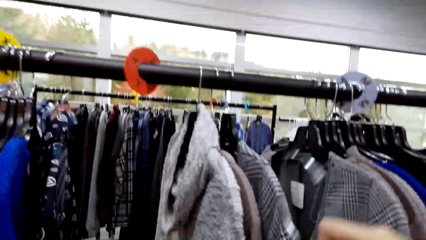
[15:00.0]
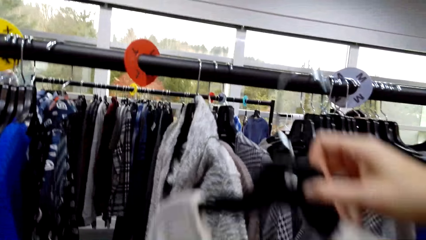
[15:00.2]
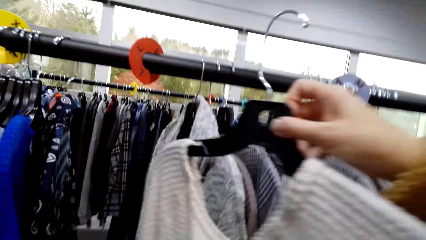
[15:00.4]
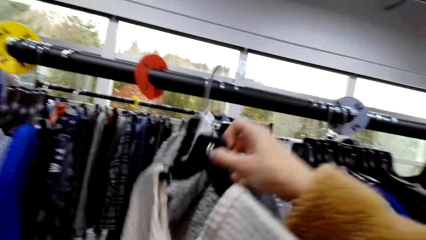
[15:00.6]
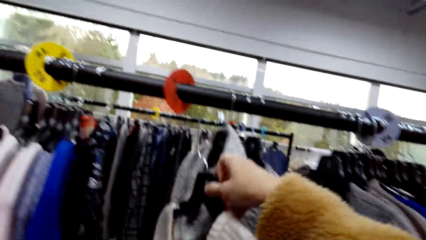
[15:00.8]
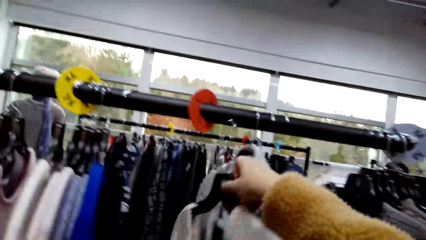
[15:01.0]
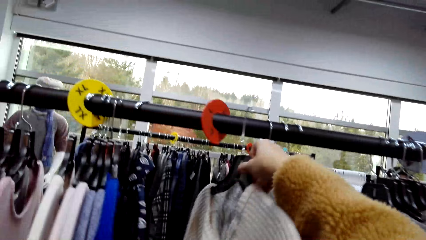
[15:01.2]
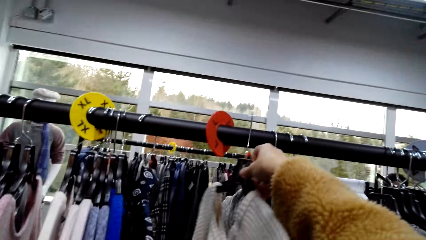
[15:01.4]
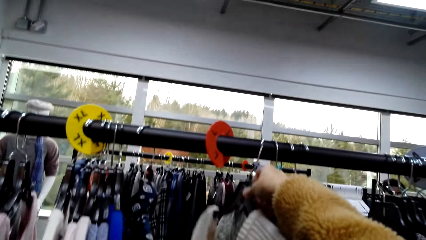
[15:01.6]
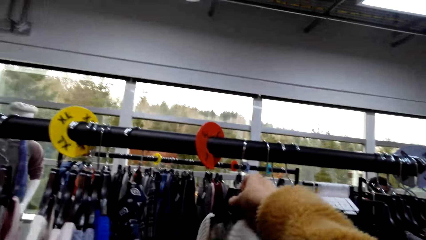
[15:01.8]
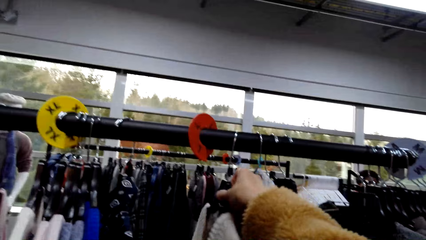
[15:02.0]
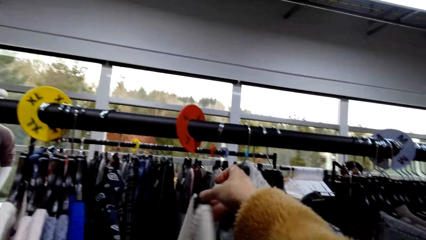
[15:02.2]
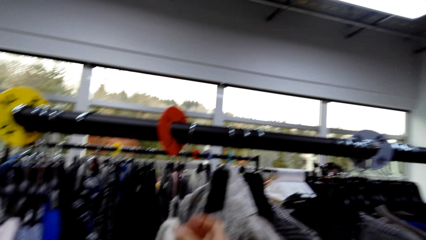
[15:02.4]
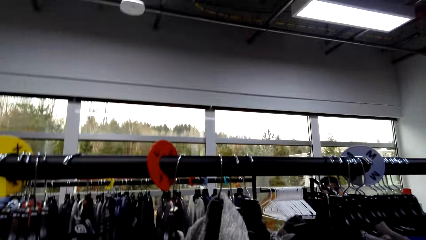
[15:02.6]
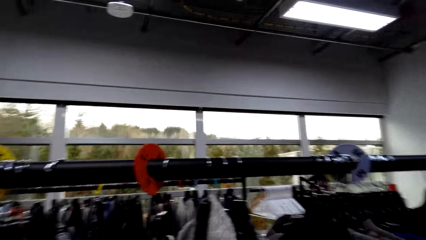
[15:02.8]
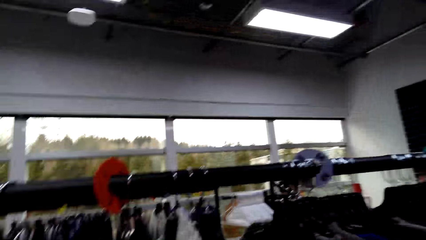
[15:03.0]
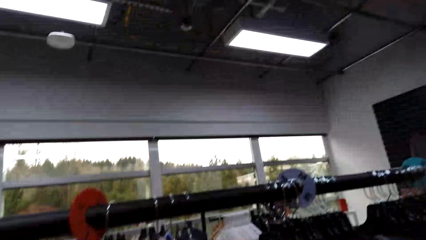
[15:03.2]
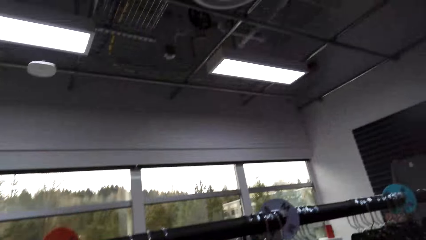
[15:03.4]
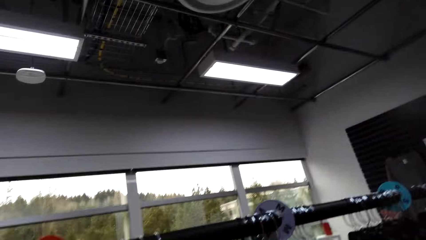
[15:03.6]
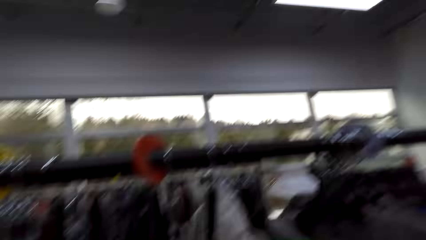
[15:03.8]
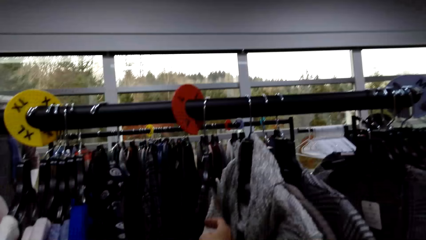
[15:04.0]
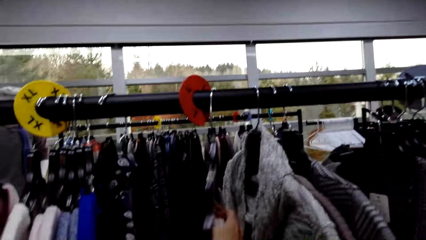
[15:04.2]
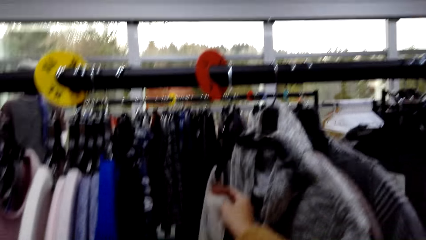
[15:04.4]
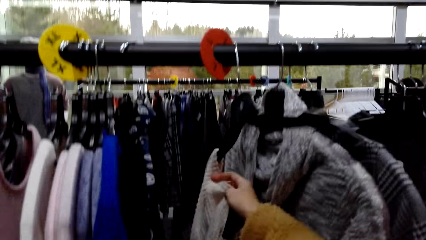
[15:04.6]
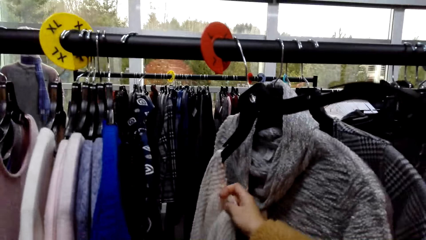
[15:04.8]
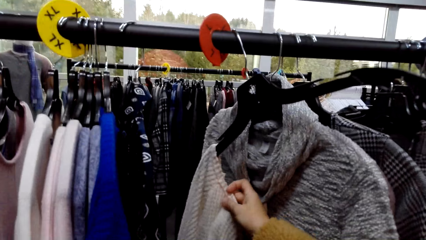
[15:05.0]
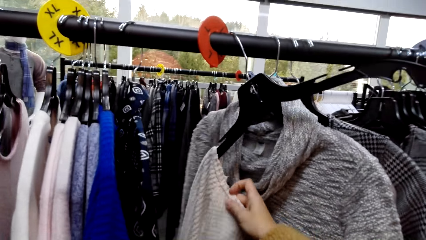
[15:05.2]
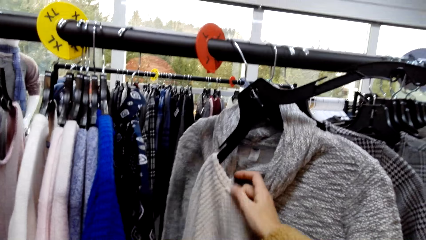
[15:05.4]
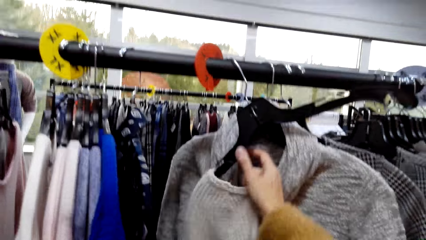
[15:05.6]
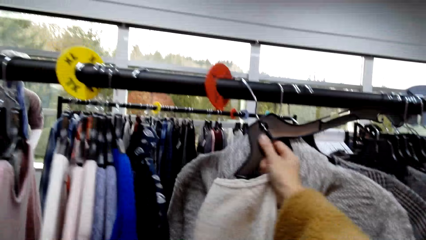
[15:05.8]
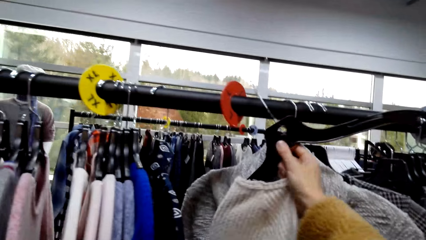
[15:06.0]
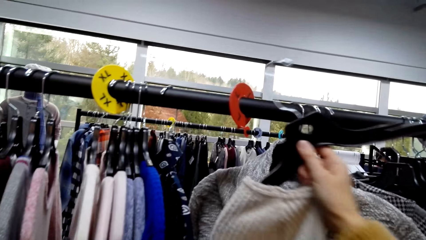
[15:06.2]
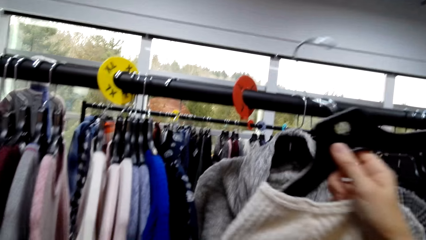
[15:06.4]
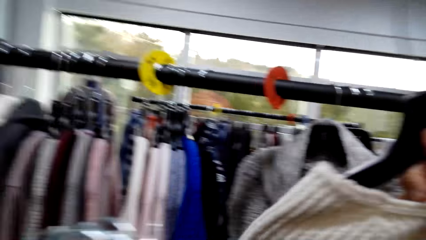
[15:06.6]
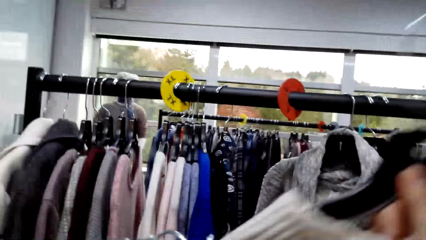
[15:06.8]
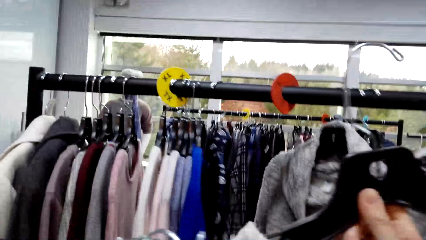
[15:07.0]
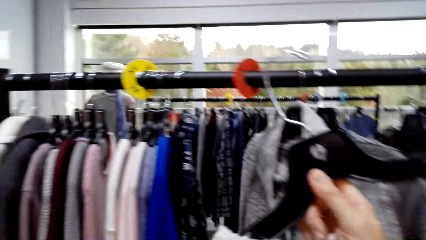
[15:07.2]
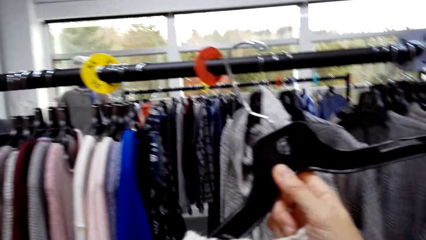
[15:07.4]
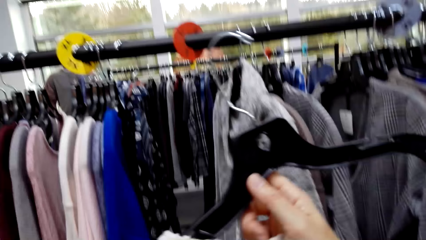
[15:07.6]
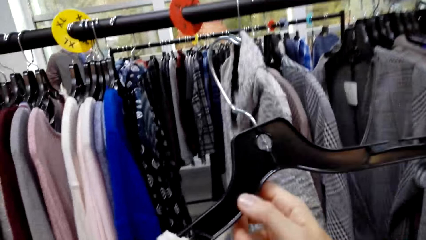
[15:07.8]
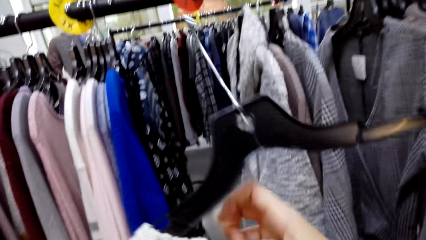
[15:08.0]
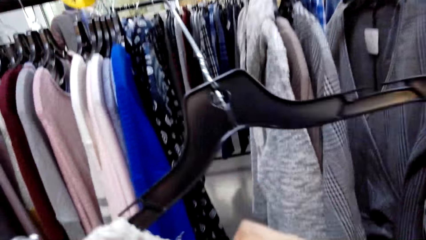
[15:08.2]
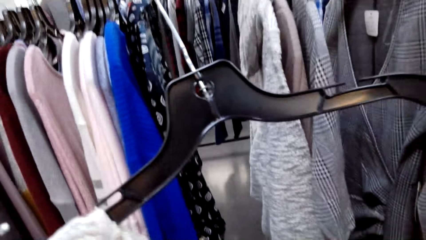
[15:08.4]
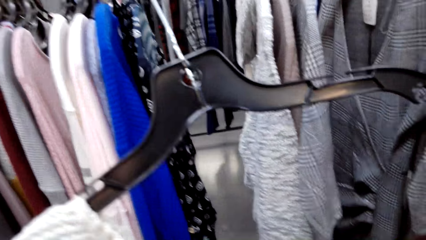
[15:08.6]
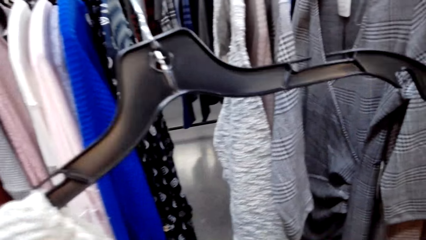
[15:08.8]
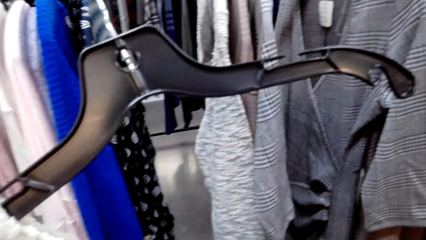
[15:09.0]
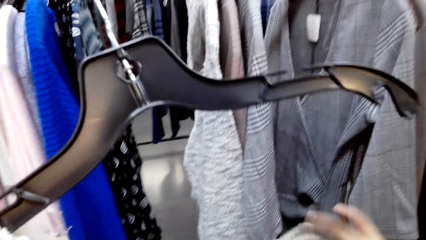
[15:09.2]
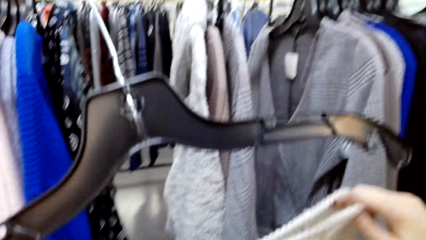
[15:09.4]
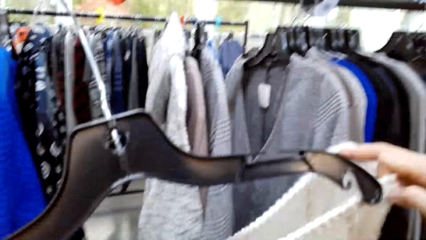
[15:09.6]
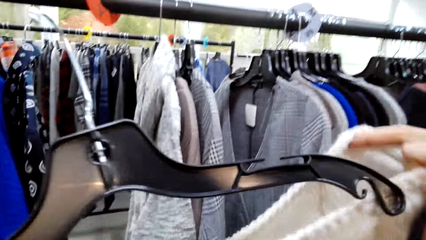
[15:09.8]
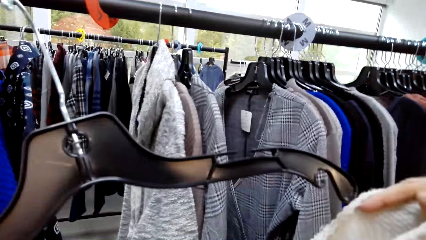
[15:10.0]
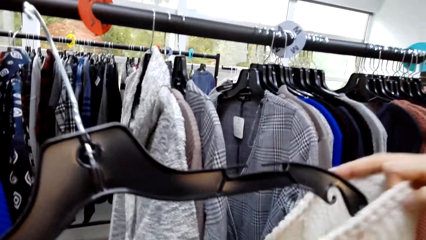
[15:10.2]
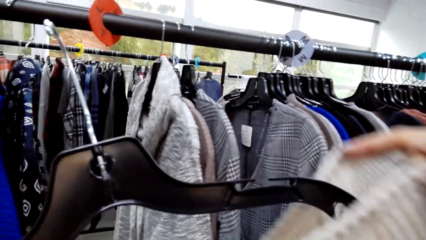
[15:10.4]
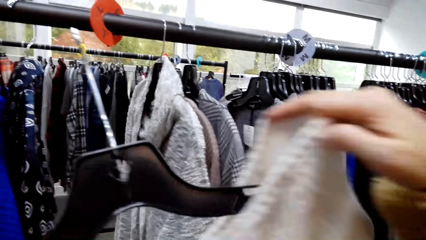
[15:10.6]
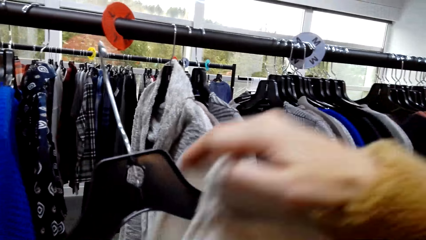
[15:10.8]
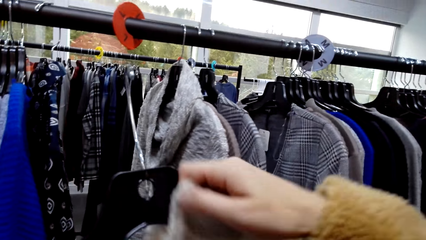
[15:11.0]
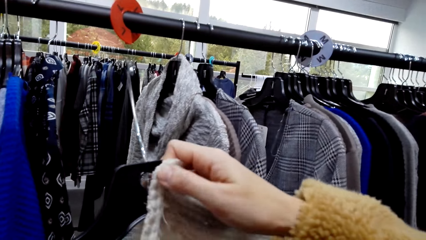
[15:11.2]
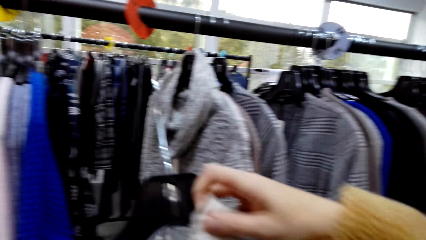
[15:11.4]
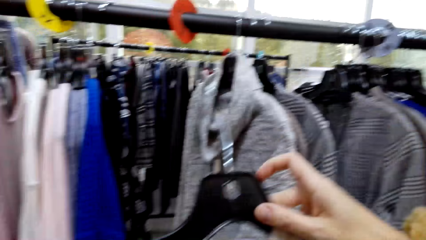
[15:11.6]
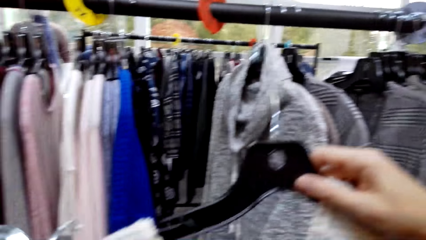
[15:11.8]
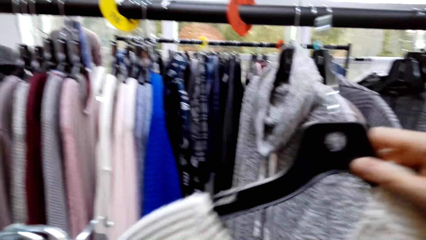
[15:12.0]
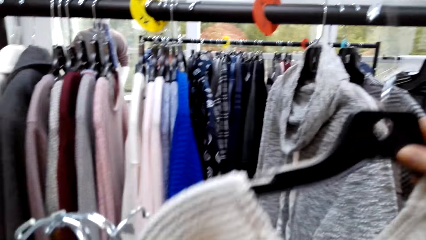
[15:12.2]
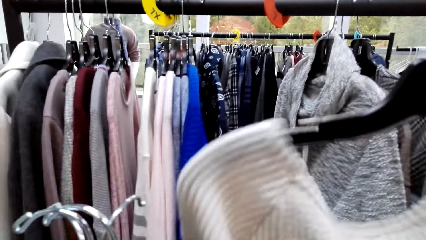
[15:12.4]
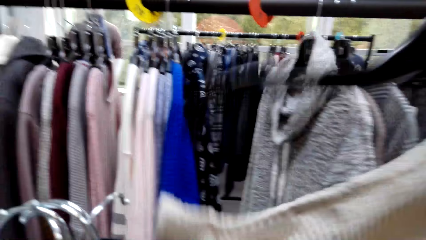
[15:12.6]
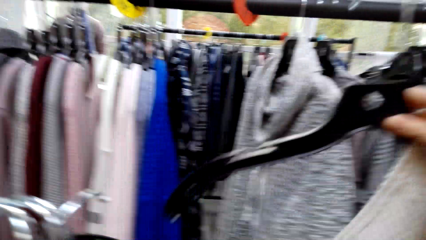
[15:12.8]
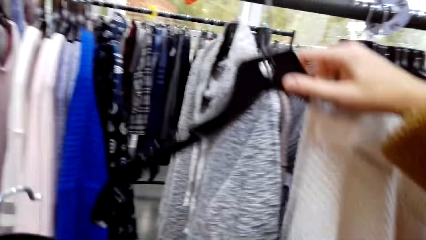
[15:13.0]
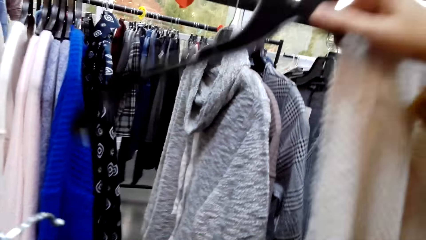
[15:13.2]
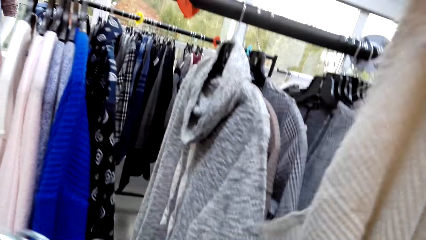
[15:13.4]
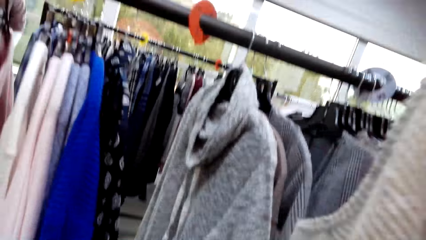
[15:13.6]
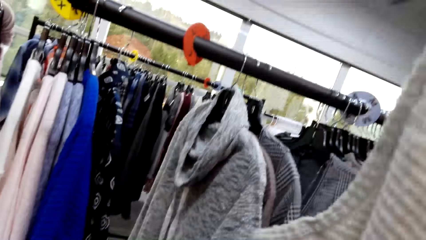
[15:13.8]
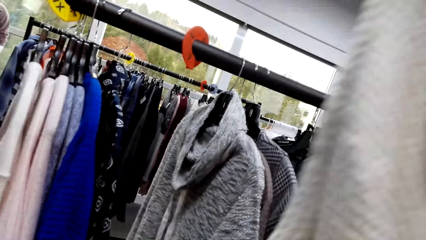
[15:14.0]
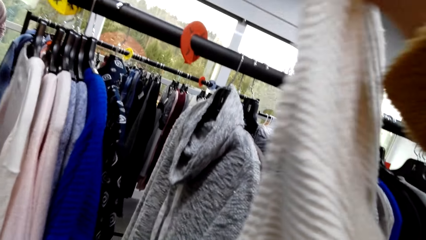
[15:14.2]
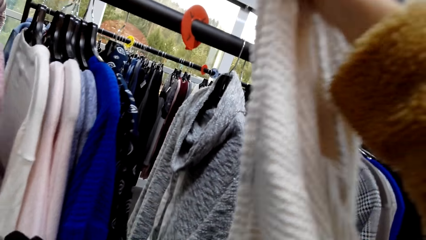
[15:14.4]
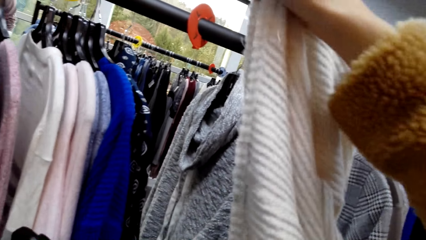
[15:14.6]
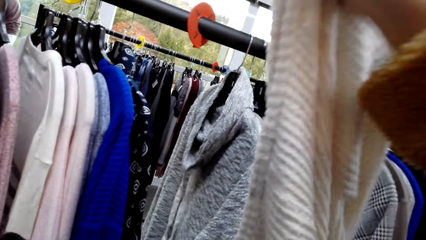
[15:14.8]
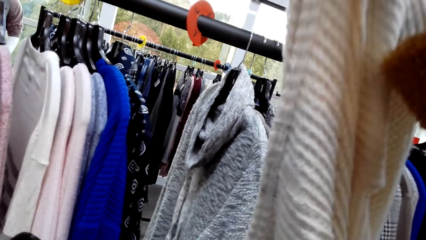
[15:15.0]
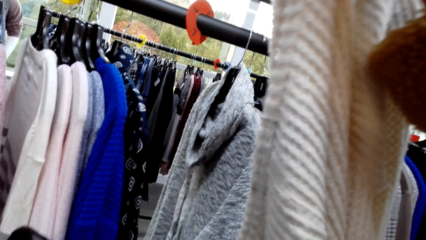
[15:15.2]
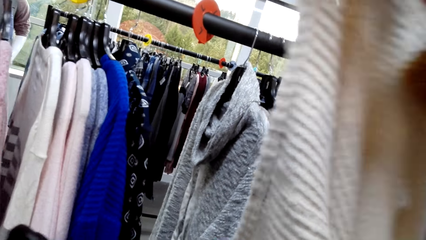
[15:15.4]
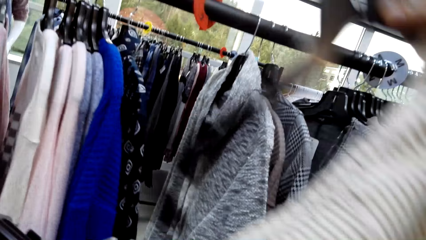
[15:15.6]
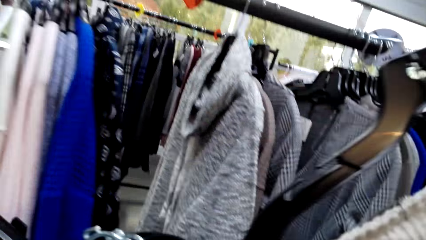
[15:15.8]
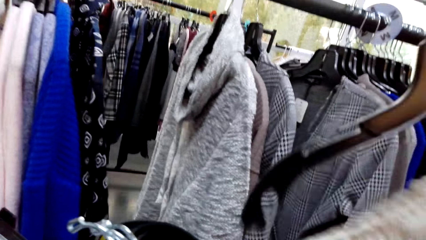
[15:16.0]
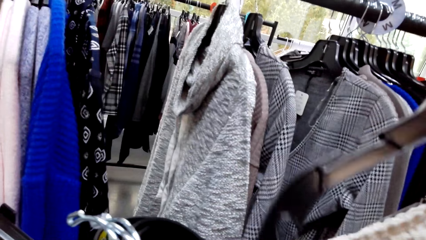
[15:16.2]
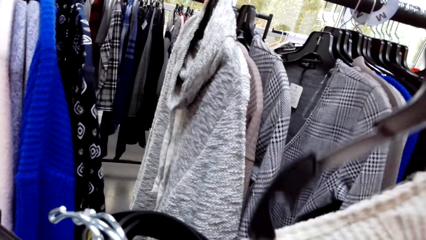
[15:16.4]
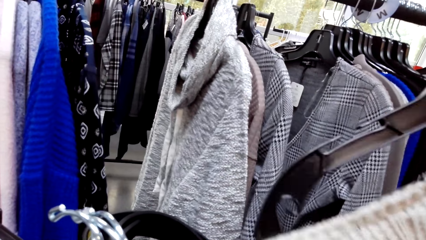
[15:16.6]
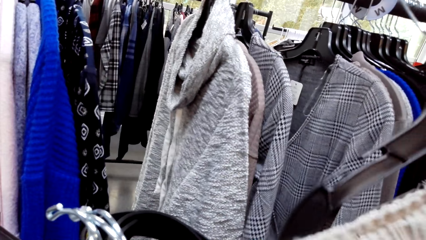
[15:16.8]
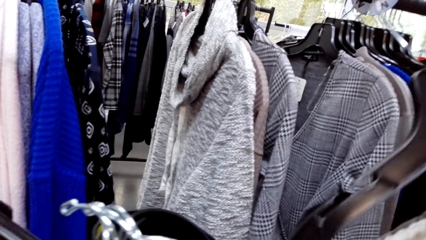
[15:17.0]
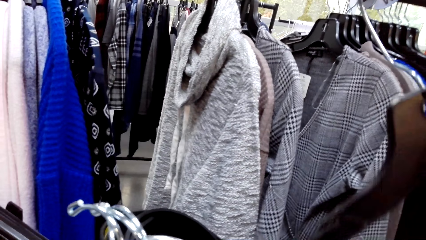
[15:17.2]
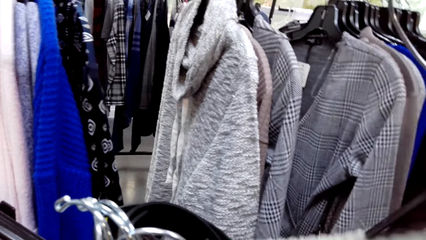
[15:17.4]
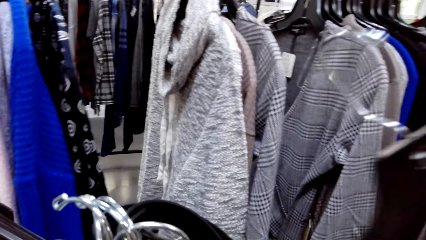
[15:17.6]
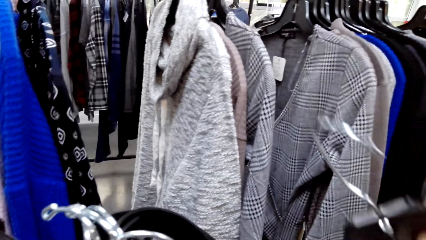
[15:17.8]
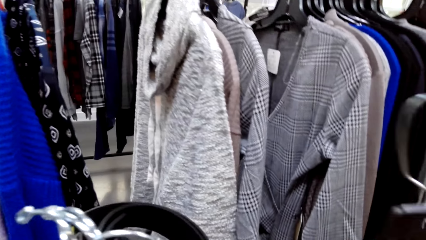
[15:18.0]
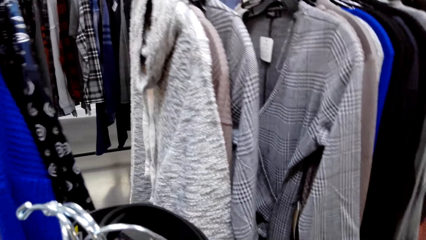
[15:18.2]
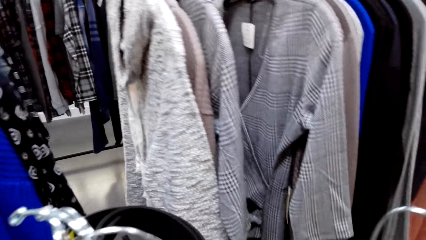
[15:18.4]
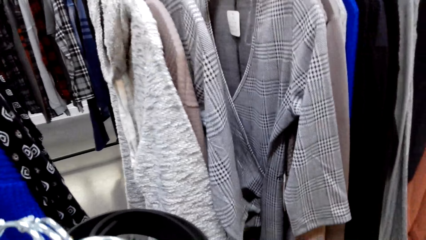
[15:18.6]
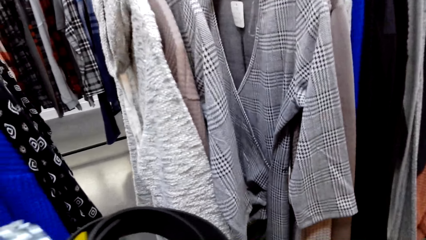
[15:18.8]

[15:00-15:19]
The camera wearer hangs the hanger on the rack. They hang a cloth. They talk to a man. They remove the hanger from the rack. They stare at the hanger. They hang the top on the hanger.
